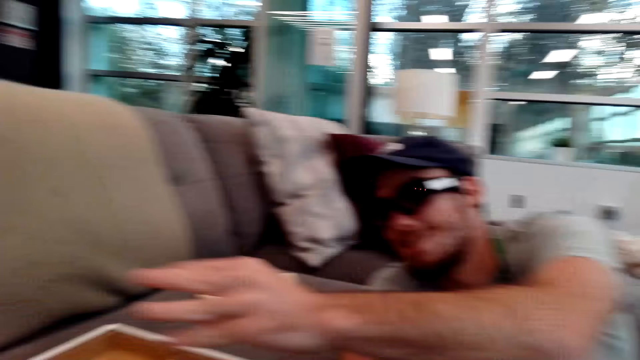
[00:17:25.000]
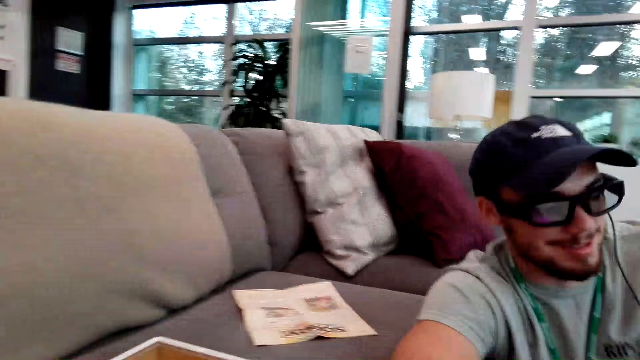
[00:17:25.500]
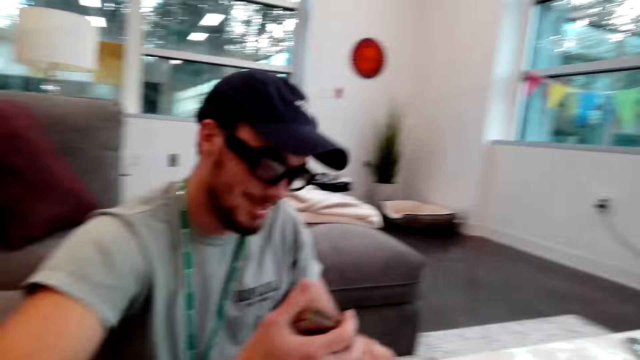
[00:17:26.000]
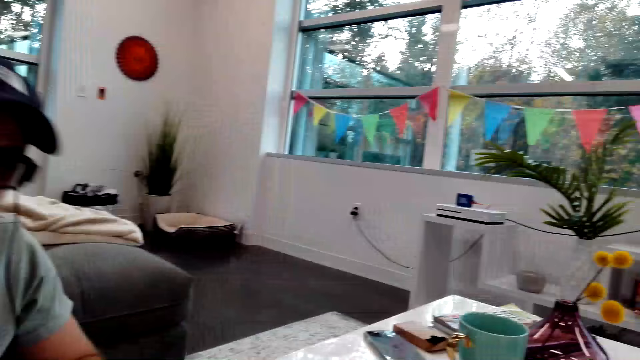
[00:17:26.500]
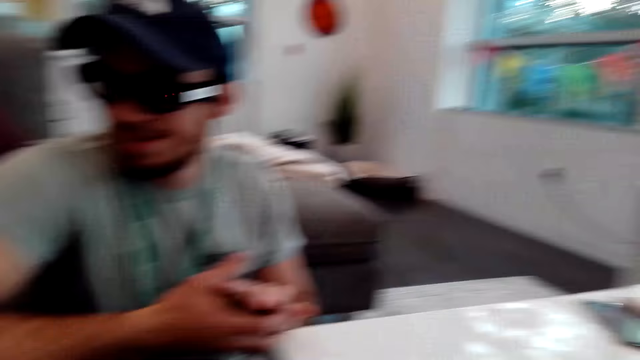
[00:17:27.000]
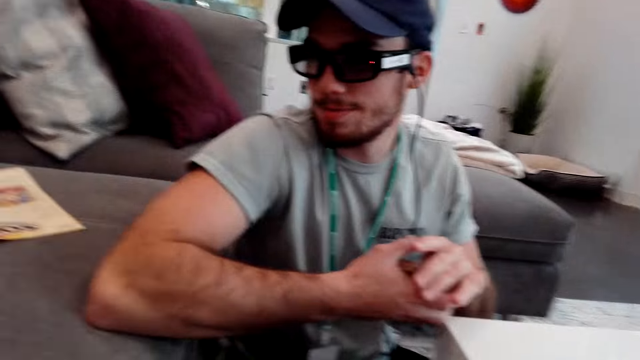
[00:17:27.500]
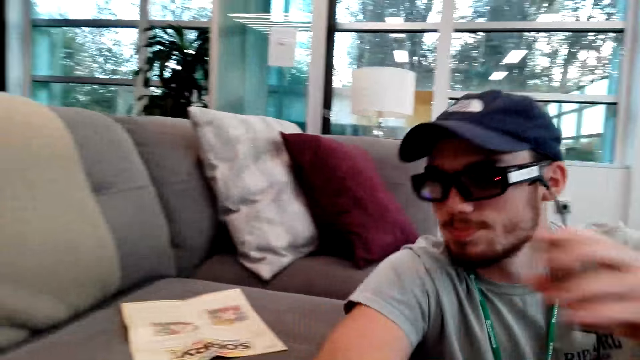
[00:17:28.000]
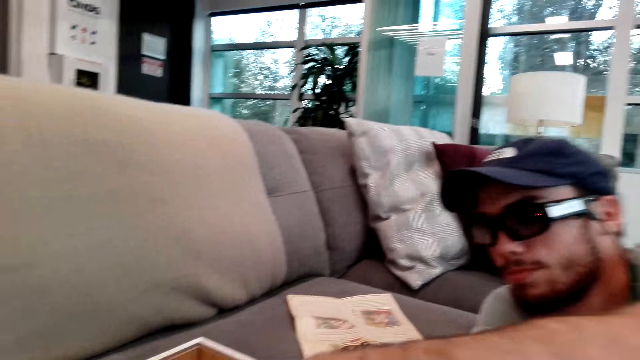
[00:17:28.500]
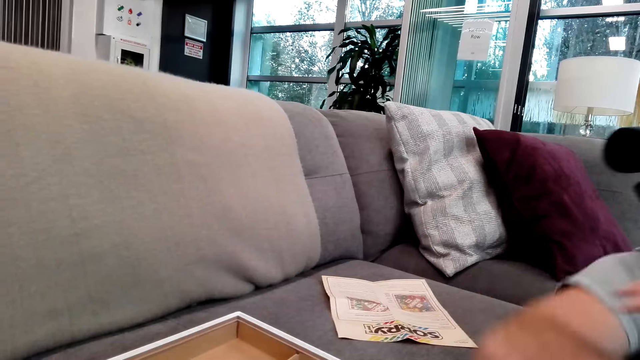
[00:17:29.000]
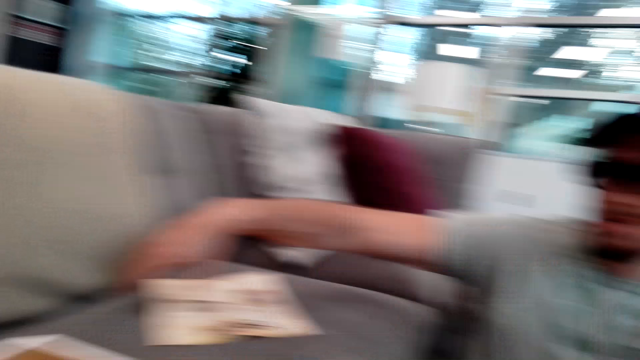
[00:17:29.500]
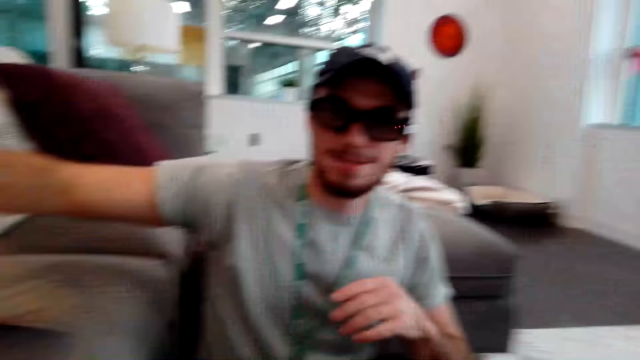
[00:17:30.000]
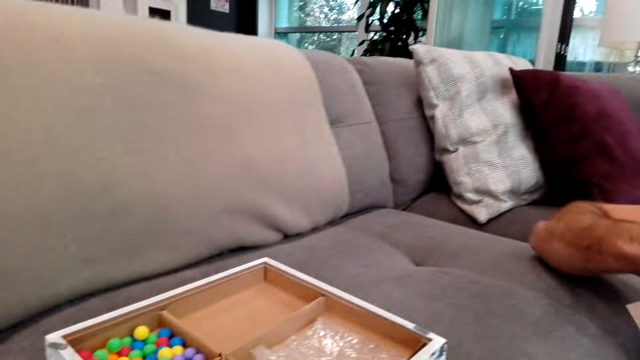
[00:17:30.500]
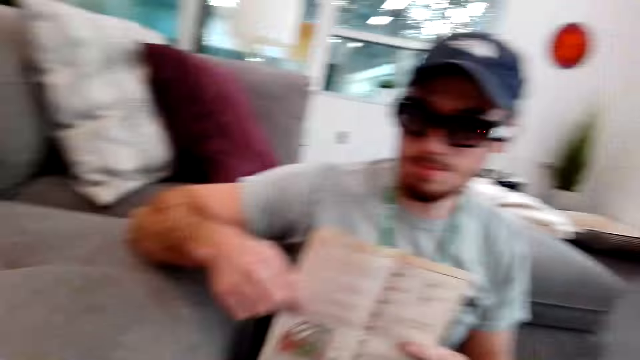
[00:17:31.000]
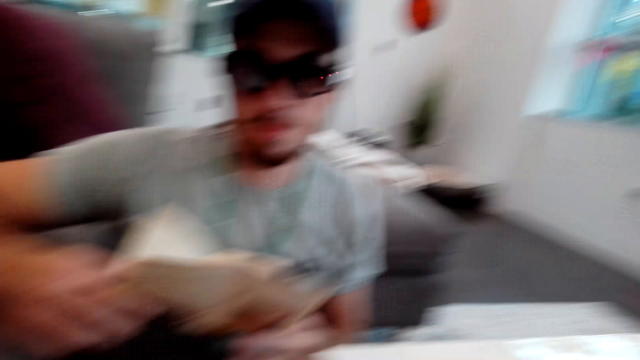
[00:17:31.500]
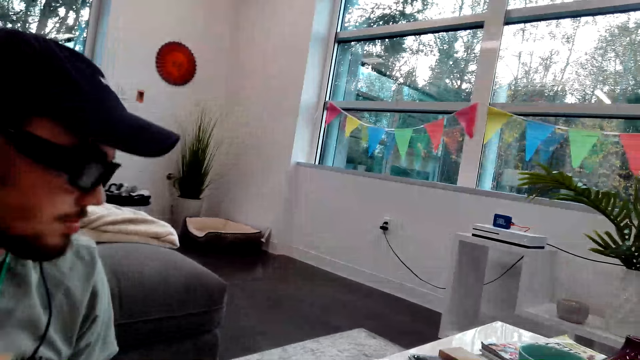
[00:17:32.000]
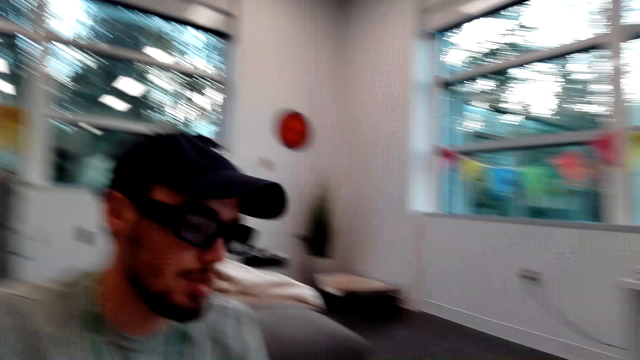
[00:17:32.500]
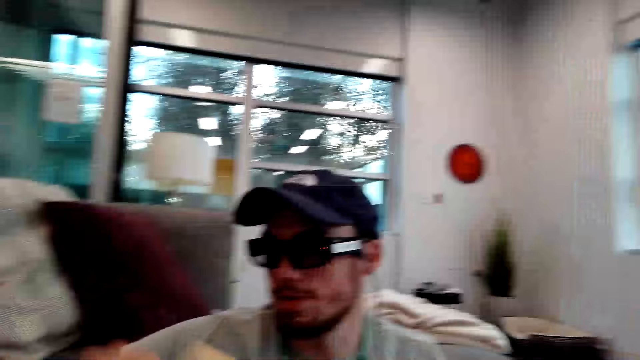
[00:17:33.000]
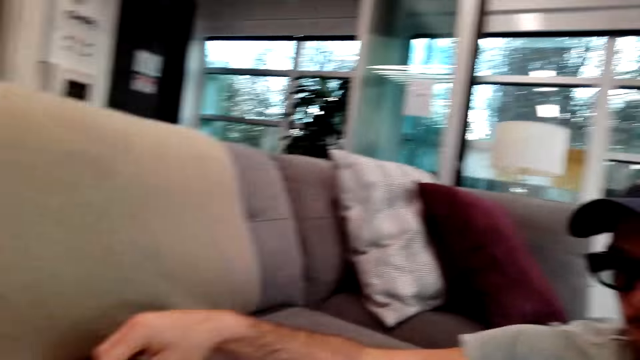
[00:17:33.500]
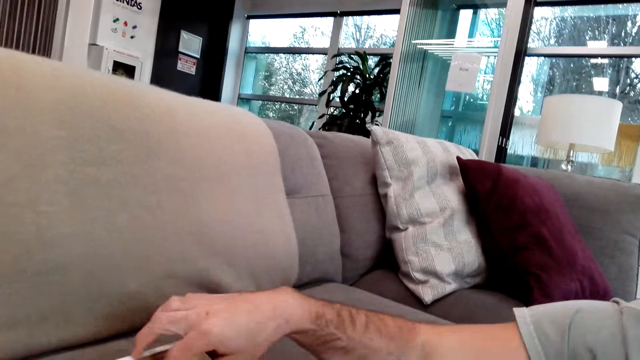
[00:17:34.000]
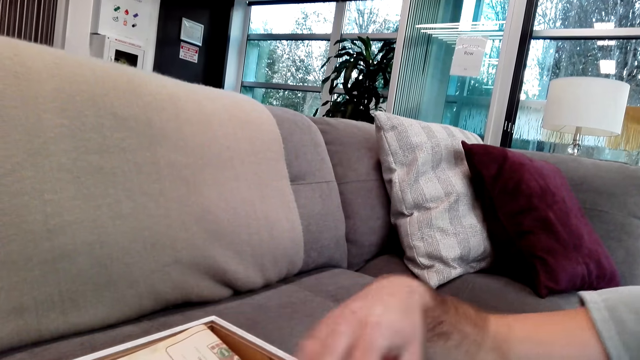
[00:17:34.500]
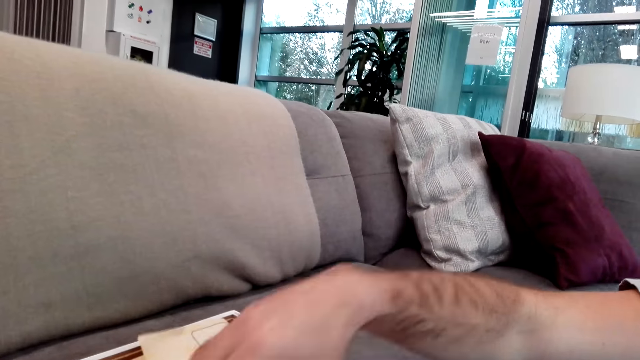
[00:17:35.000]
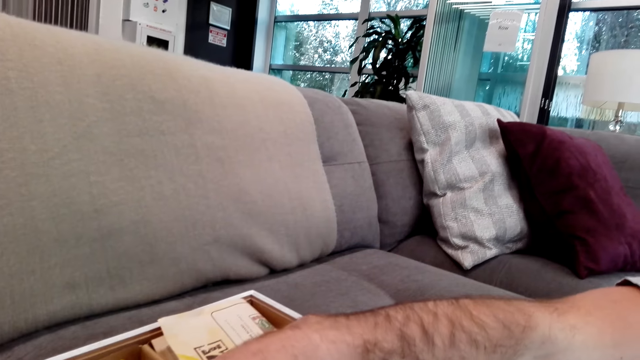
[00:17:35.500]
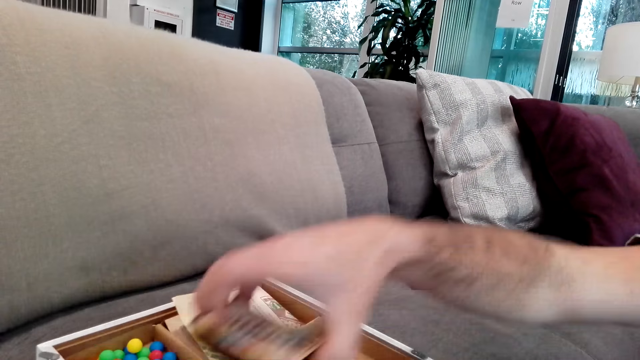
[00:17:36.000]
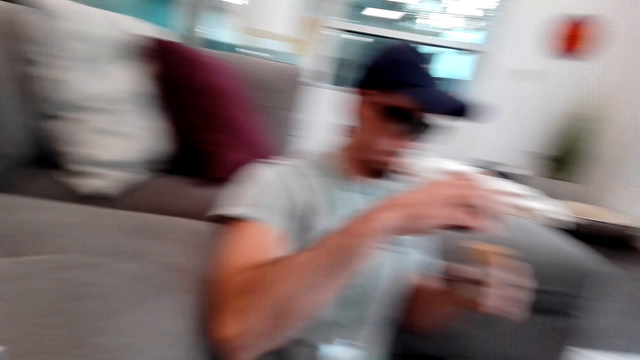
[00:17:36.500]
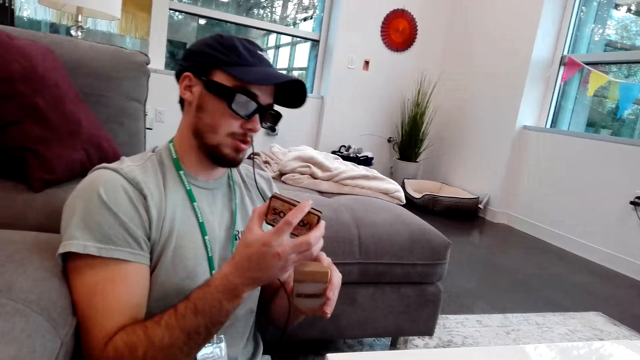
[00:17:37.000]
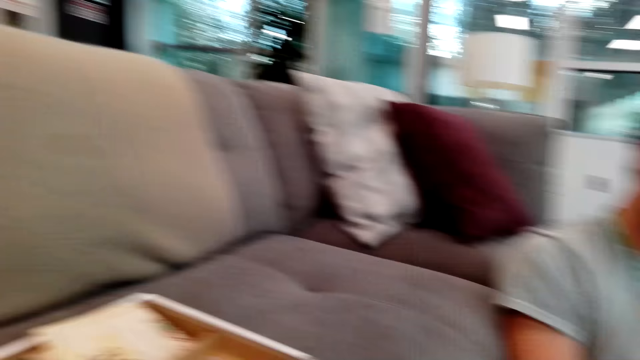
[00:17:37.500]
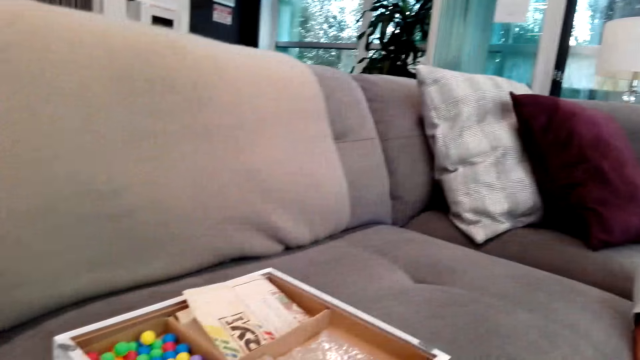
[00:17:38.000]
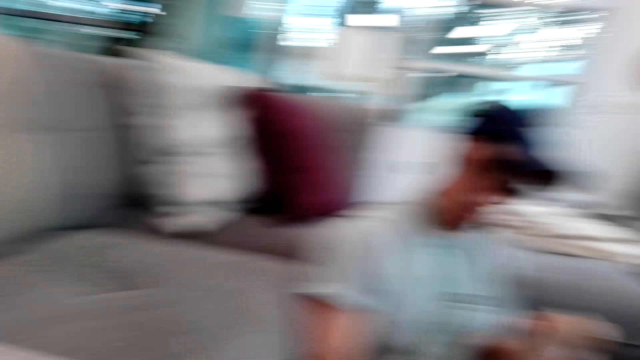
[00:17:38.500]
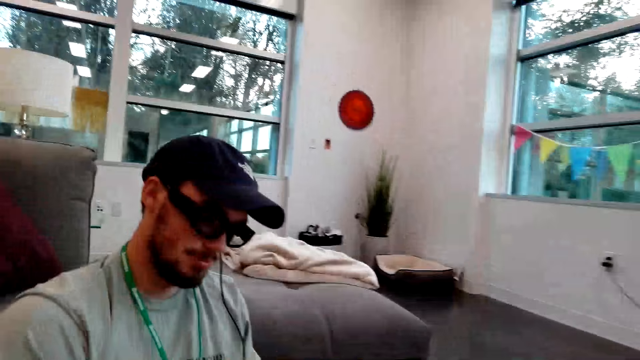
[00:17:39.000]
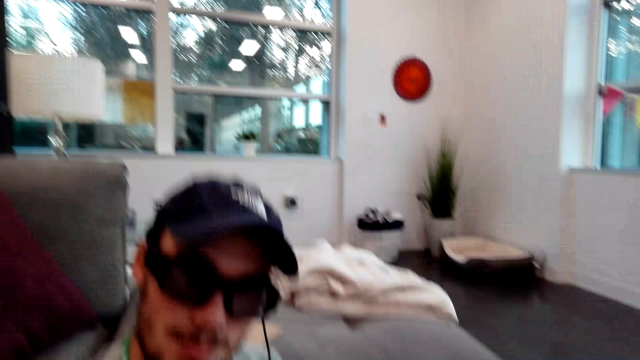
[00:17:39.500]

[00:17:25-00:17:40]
A man puts a pawn in the box. The camera wearer turns around the room. The man puts the cards in the box, picks up the manual and folds the manual. The camera wearer turns around the room. The man puts the manual in the box and picks up the cards. The camera wearer turns around the room.

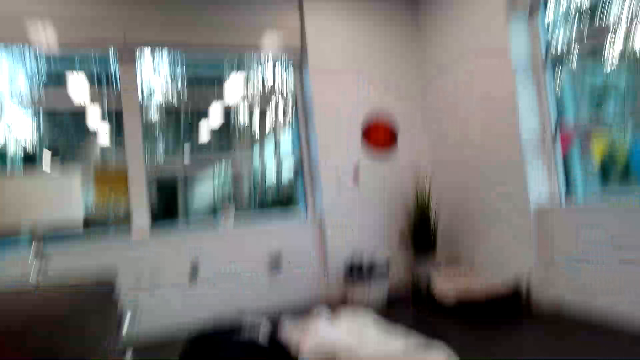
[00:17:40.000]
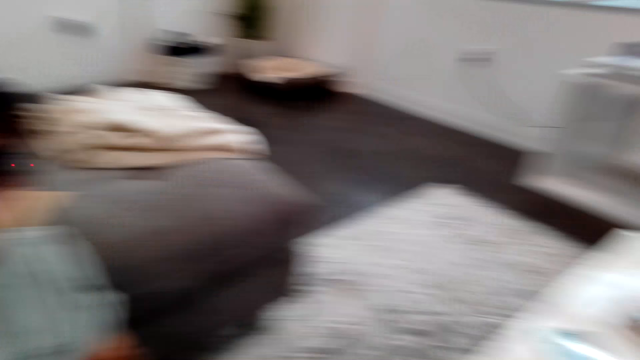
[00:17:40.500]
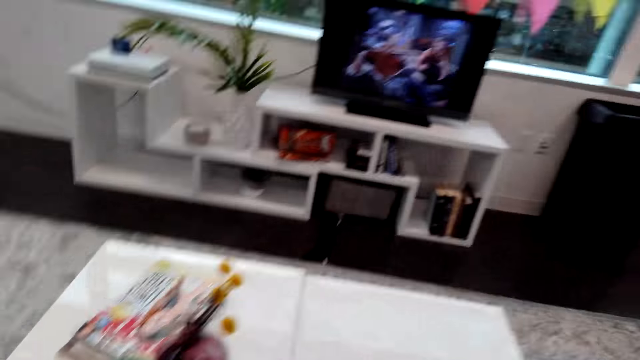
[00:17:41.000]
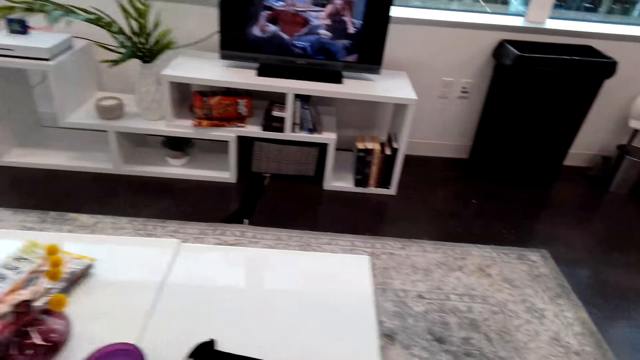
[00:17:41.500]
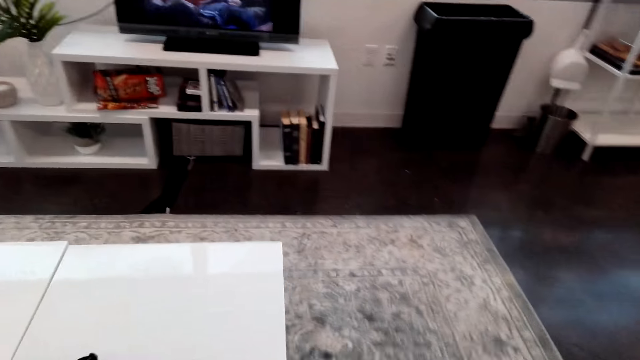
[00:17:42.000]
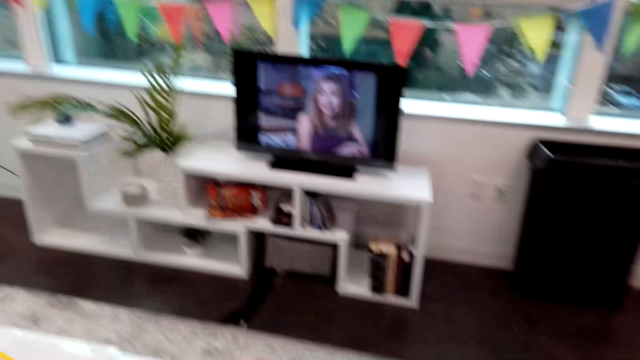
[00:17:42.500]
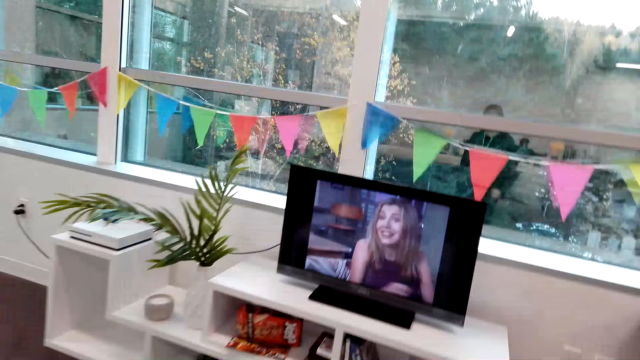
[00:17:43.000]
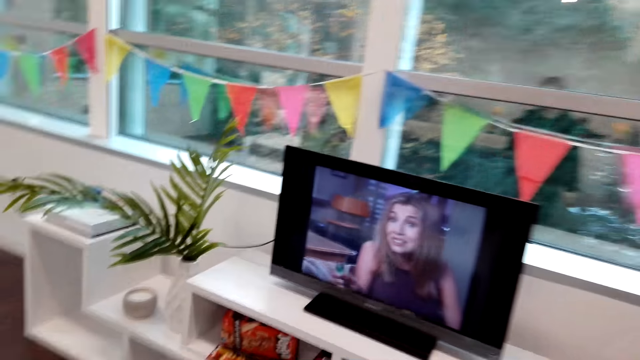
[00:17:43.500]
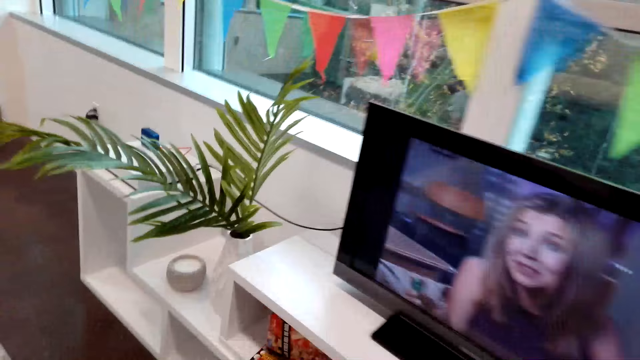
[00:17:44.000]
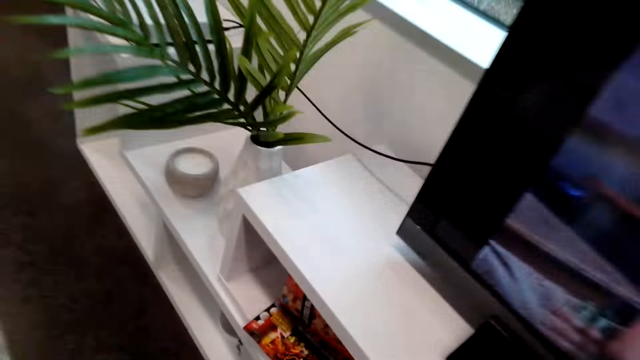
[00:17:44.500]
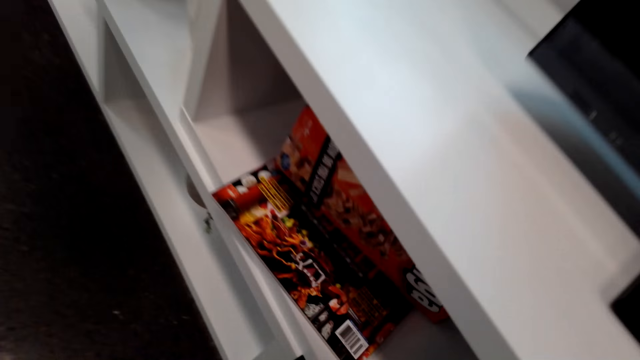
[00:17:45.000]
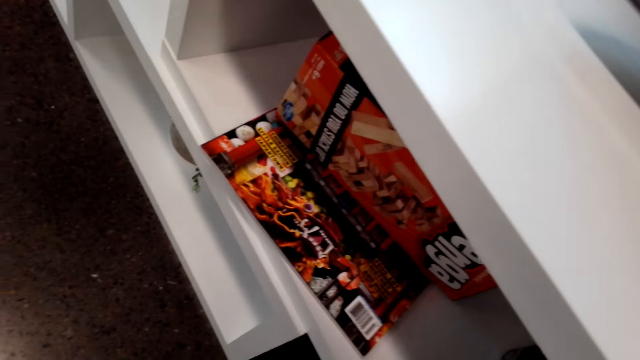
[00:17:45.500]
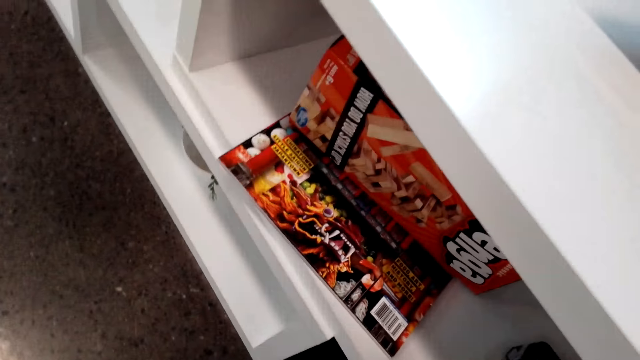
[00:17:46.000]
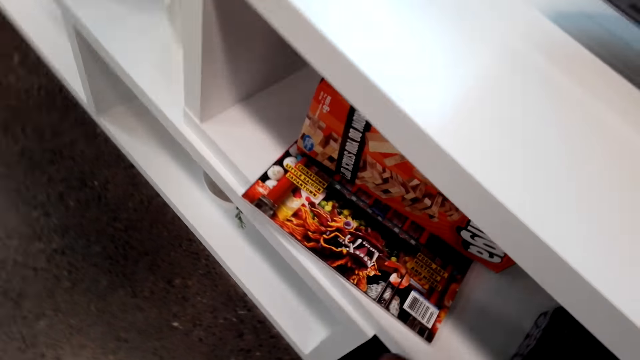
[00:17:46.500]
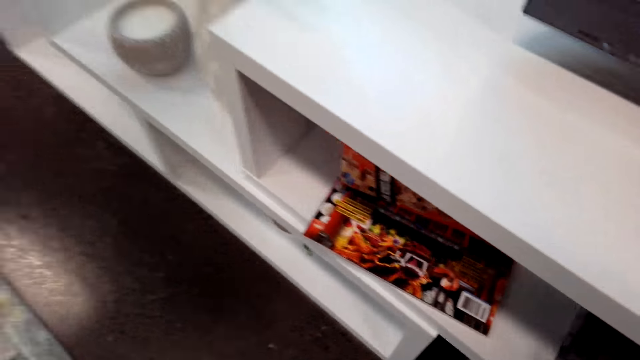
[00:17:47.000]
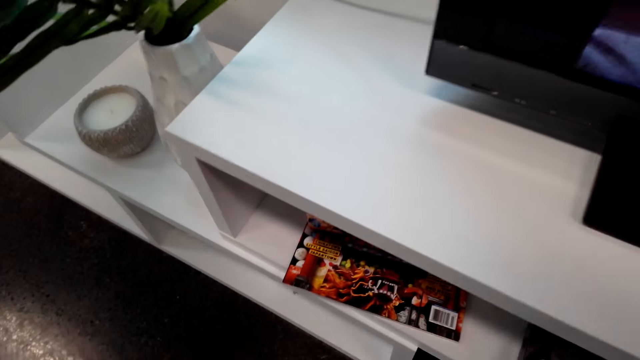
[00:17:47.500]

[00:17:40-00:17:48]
The camera wearer stands up and walks around the room.
